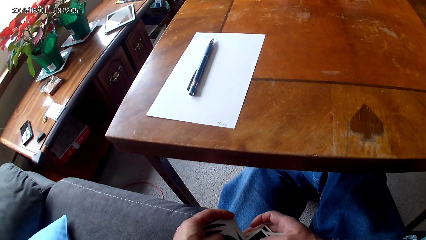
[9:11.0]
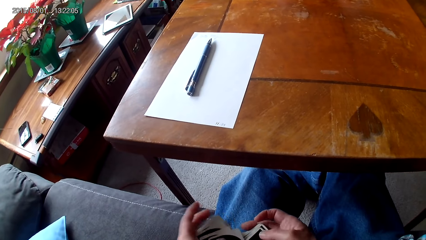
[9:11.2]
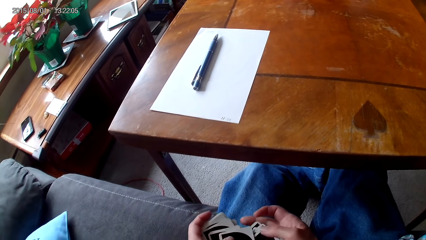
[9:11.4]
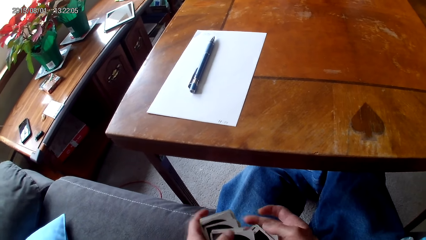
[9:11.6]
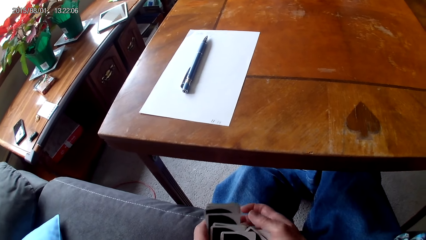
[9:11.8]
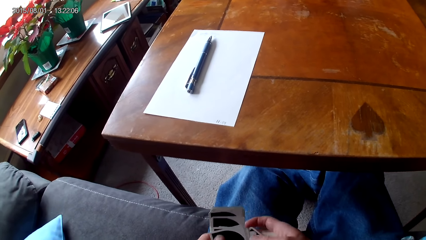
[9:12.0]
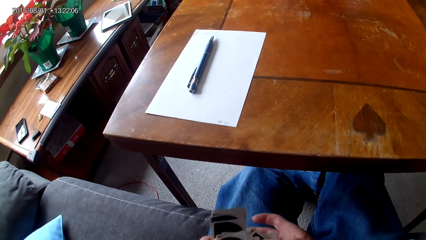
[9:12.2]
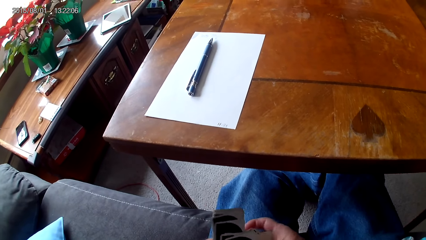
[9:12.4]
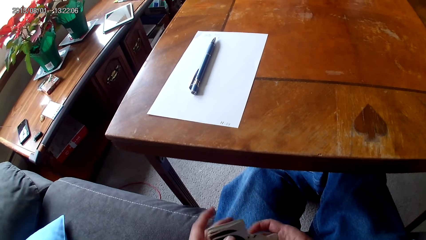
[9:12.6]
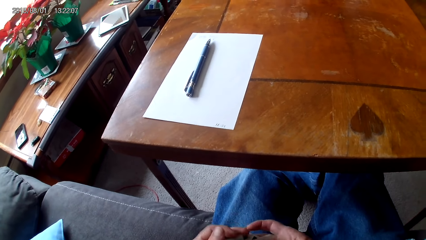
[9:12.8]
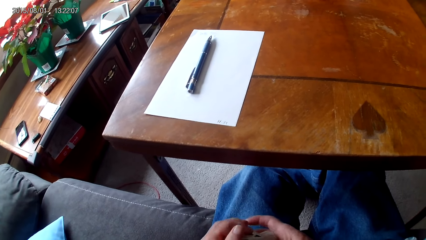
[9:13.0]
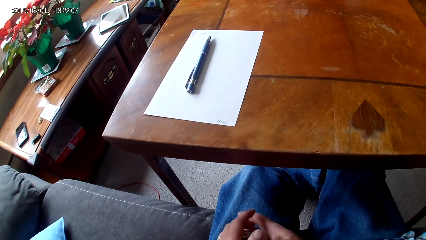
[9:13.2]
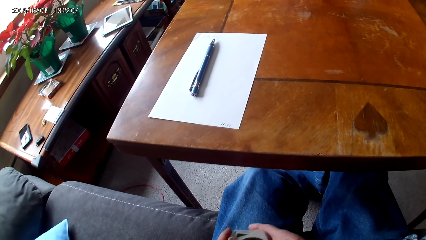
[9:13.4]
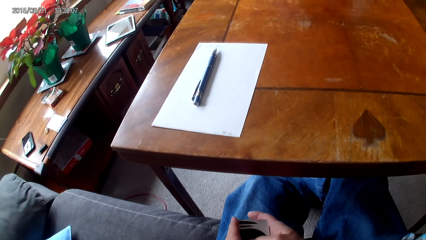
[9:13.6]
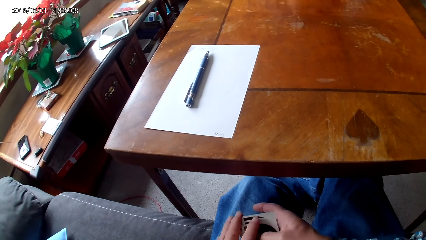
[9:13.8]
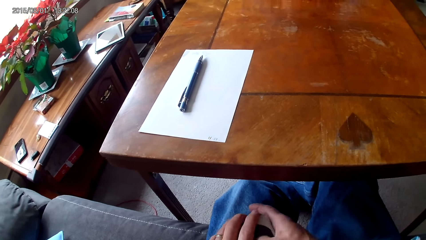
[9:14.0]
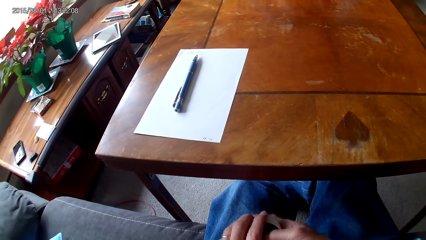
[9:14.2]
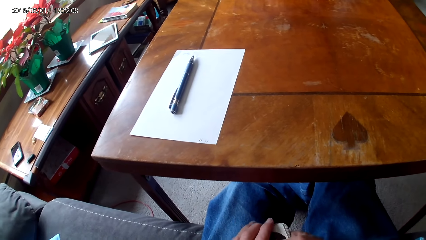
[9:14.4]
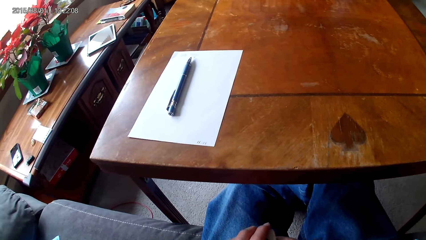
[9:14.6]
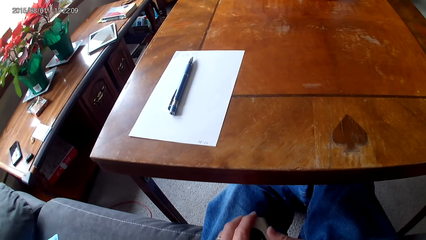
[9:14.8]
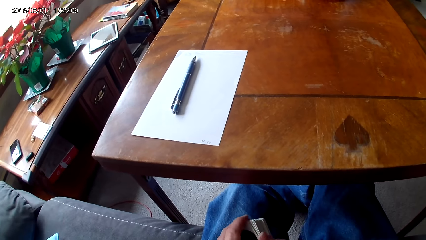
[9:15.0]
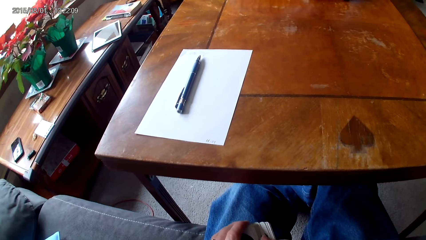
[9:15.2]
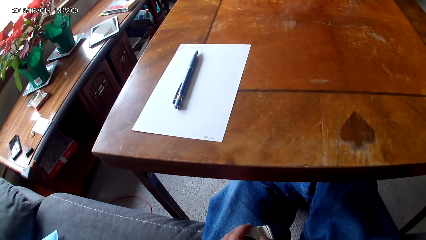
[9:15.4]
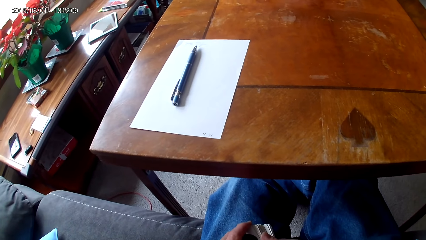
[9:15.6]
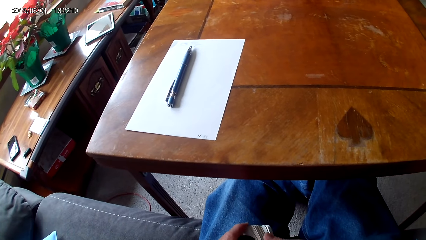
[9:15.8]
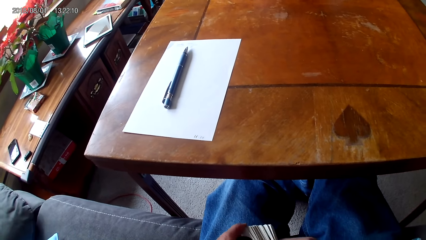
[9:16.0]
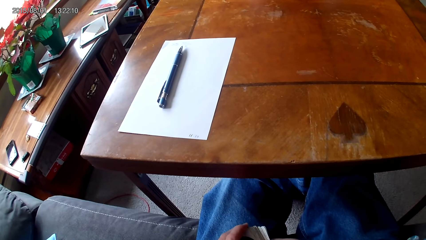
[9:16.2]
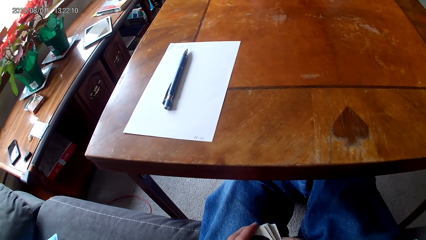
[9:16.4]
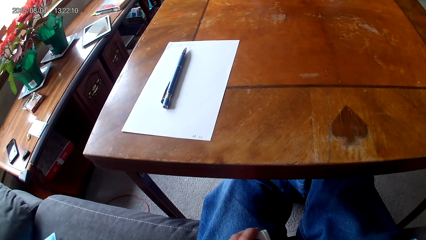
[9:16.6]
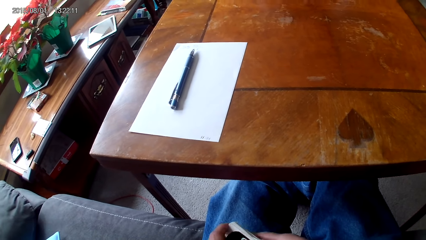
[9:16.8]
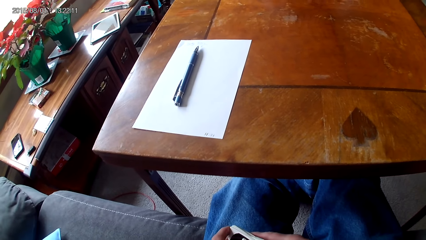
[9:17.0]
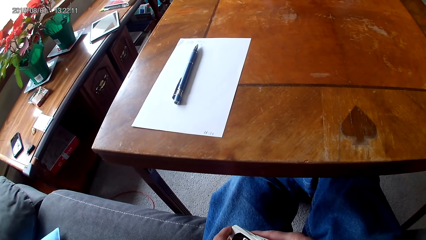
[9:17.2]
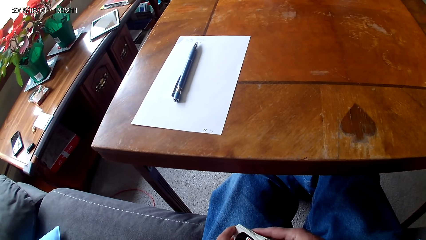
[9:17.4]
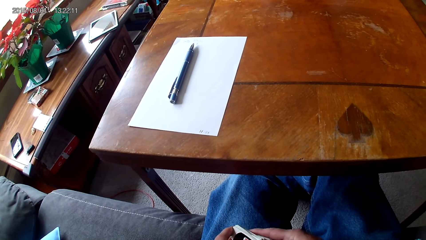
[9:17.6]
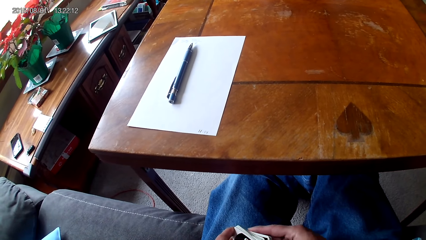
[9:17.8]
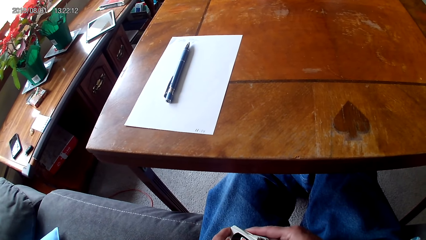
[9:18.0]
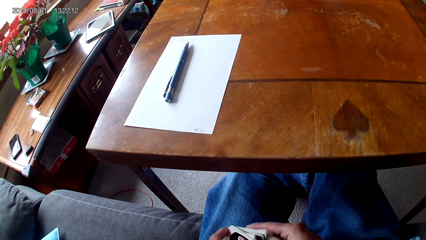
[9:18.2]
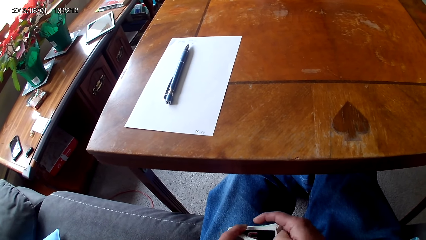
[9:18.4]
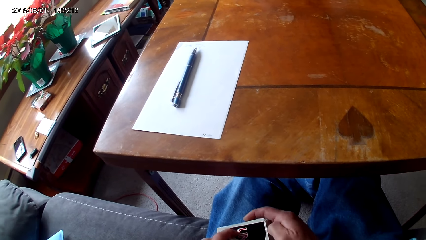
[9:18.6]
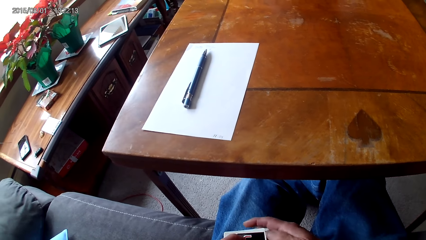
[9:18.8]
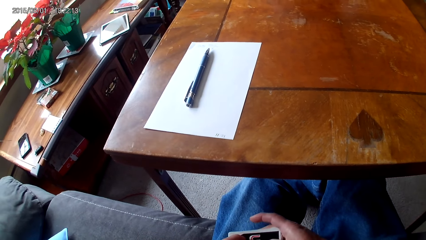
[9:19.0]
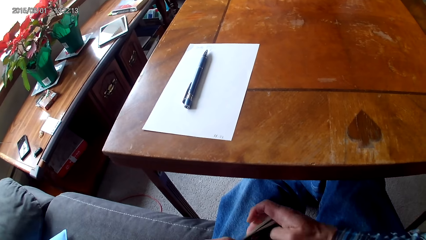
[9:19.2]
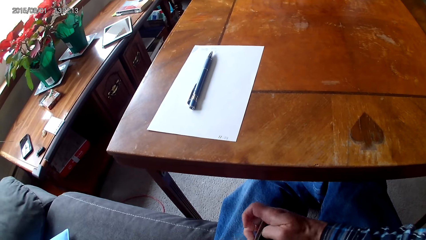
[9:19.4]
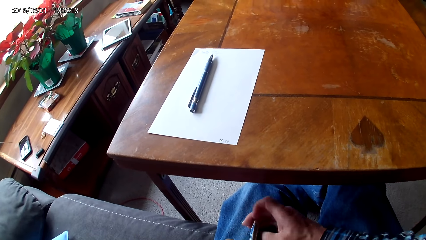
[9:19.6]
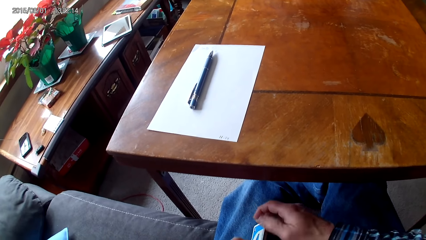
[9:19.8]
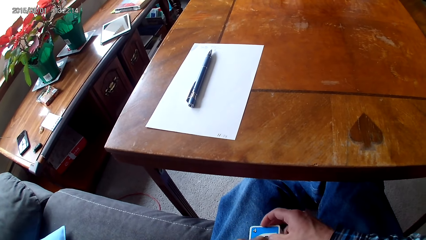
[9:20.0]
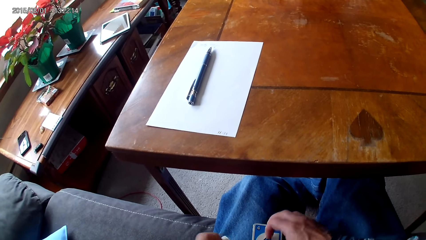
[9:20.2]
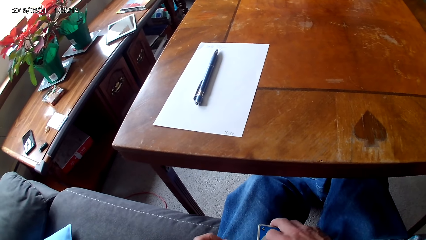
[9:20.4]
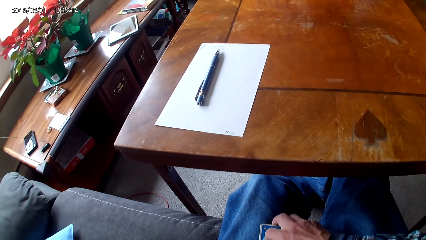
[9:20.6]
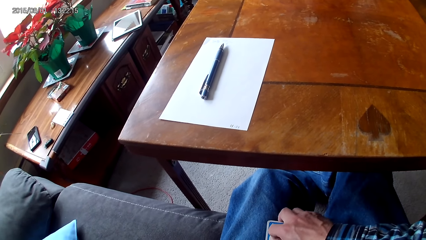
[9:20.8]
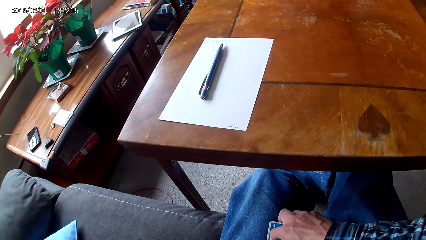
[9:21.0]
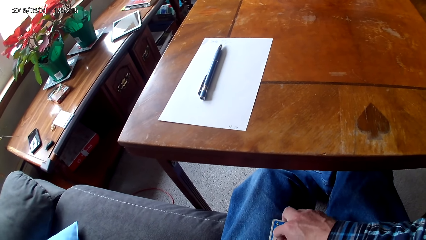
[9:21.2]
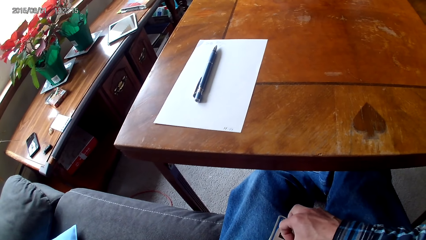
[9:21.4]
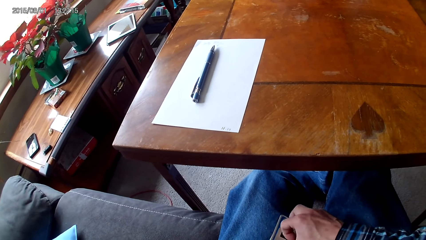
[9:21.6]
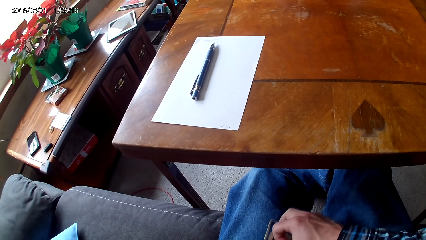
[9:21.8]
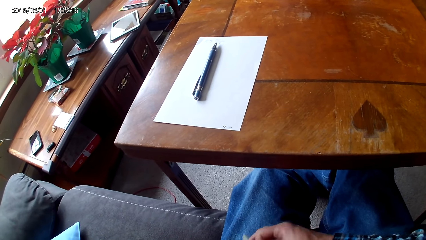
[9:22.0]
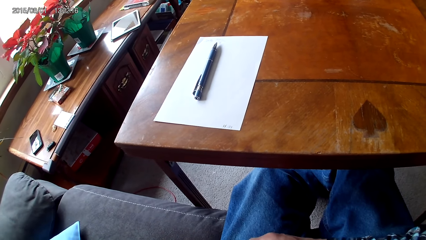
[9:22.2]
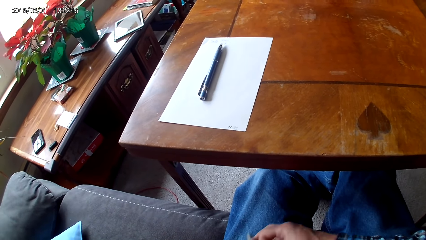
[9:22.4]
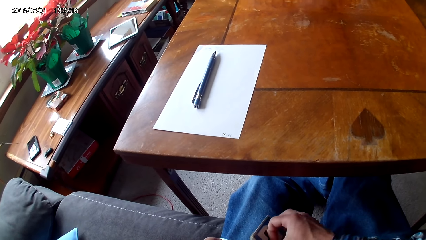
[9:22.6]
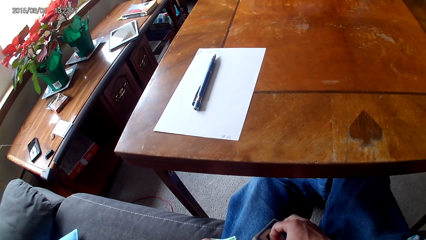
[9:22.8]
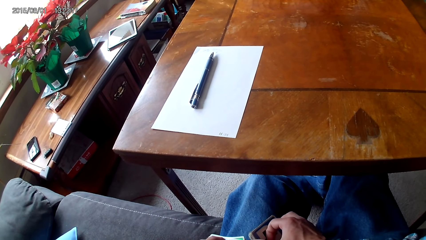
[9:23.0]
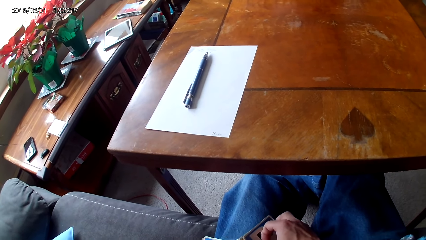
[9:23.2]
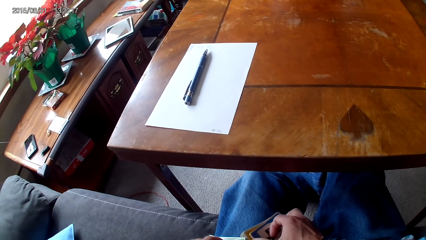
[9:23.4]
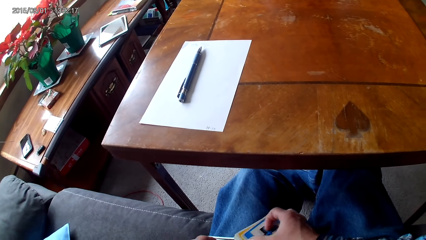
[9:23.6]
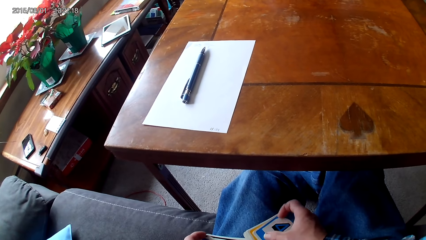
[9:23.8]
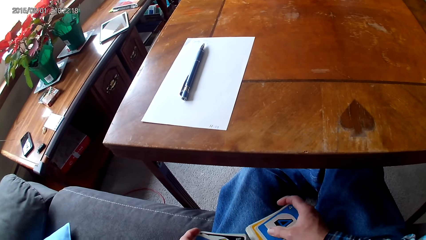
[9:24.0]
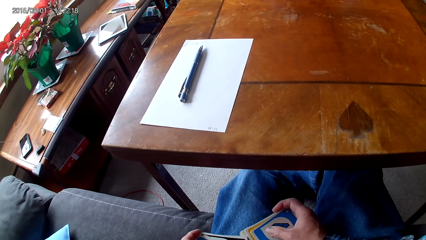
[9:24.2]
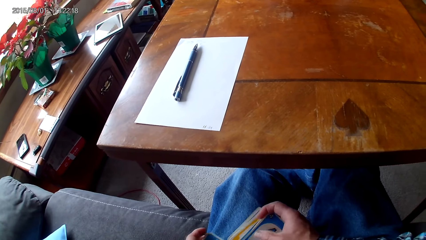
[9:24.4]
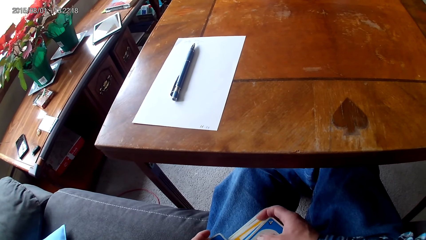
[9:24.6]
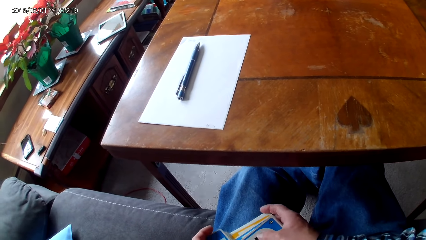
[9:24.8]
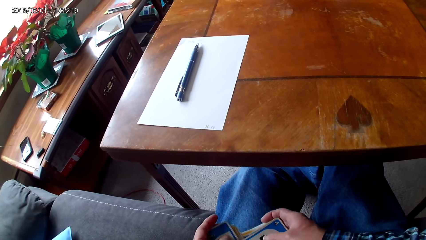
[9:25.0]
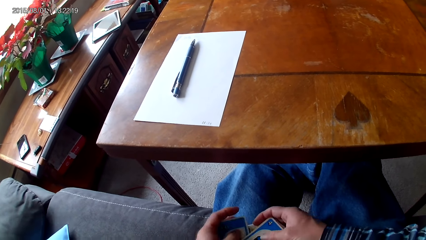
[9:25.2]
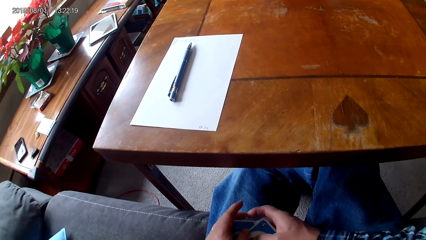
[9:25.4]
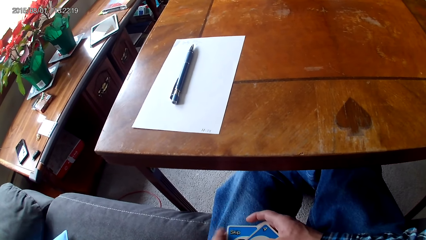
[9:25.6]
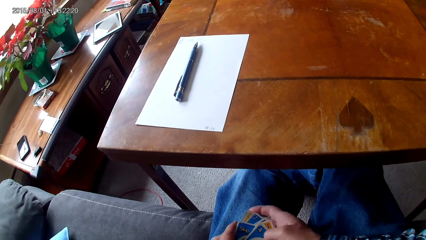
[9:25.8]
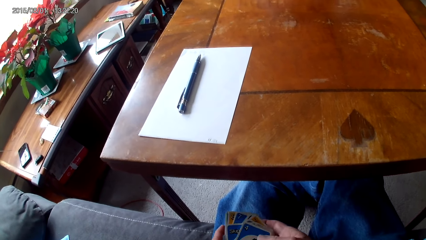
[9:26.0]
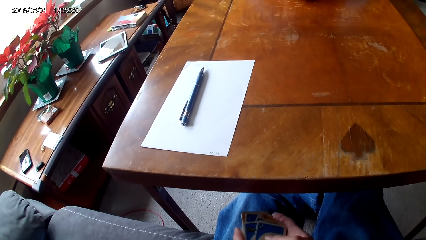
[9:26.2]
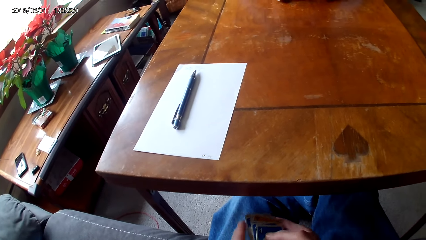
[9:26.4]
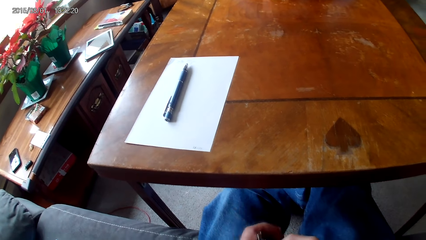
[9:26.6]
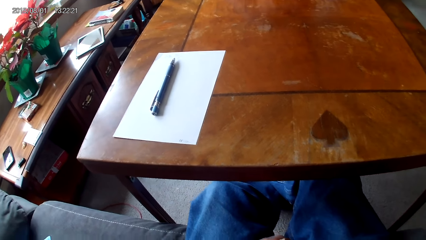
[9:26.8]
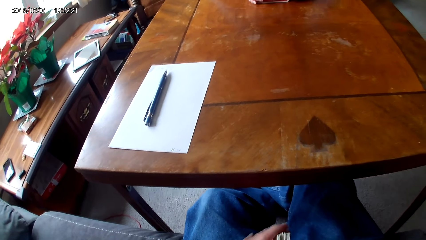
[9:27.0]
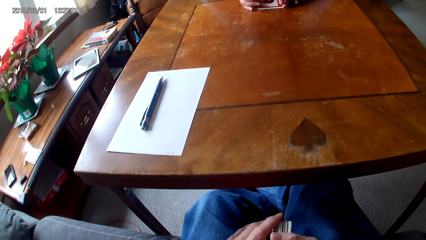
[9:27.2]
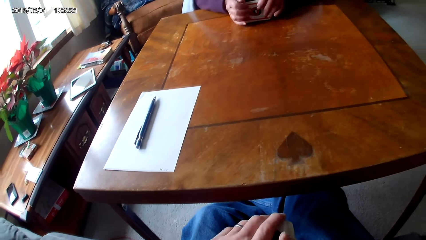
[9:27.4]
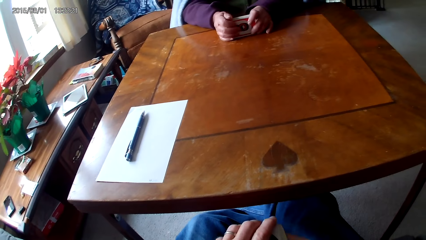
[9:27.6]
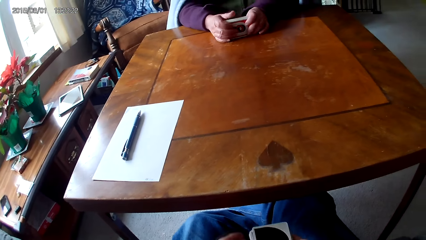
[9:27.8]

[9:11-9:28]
The camera wearer holds cards on a lap with hands. They separate the cards. They sort the cards on the lap with hands. They put the cards together.
